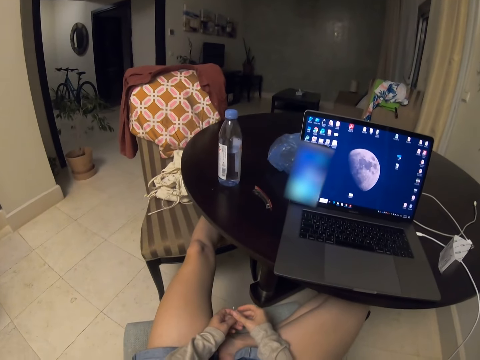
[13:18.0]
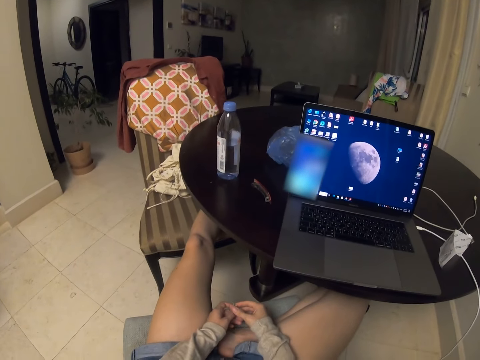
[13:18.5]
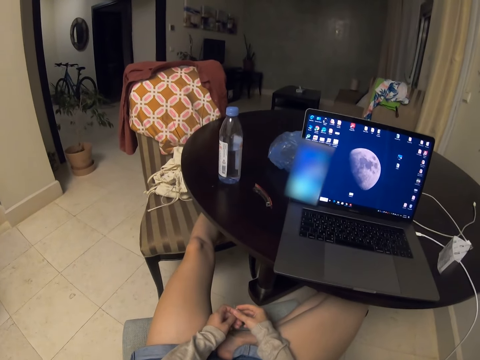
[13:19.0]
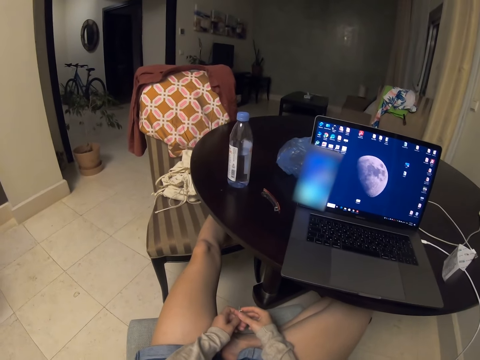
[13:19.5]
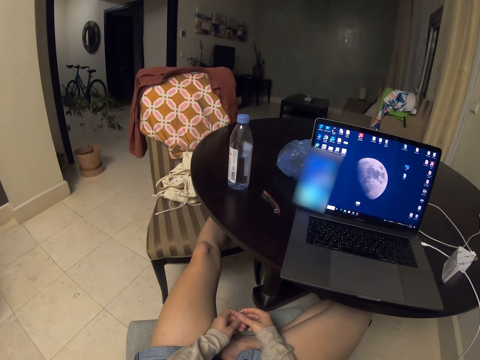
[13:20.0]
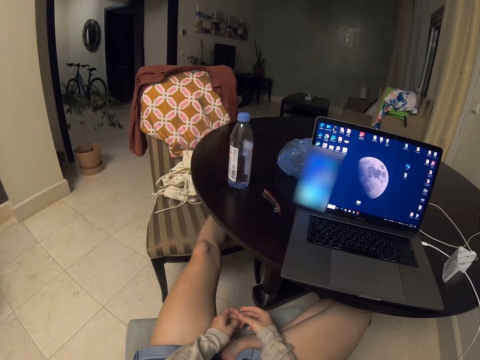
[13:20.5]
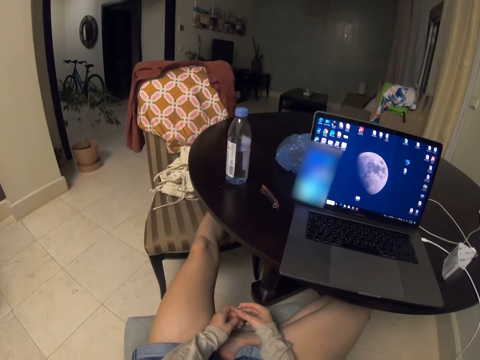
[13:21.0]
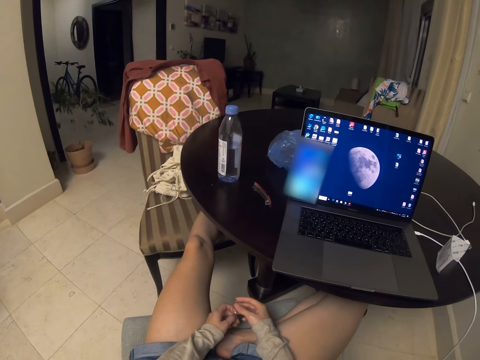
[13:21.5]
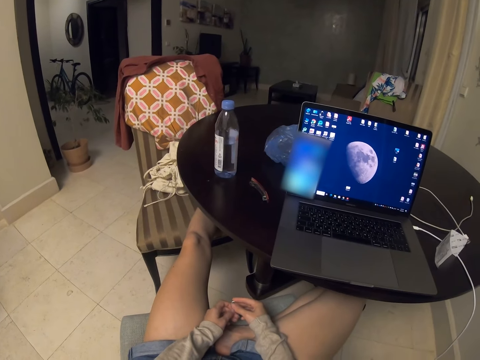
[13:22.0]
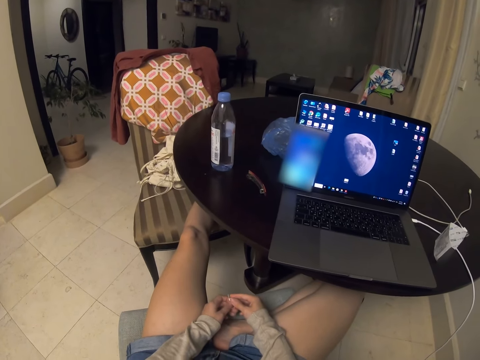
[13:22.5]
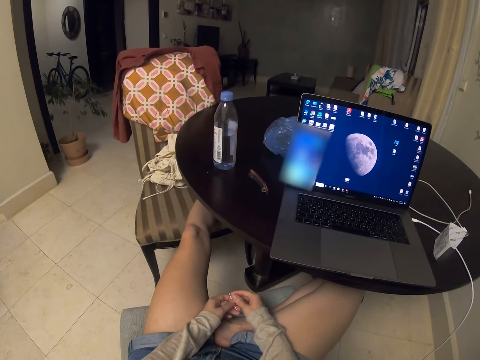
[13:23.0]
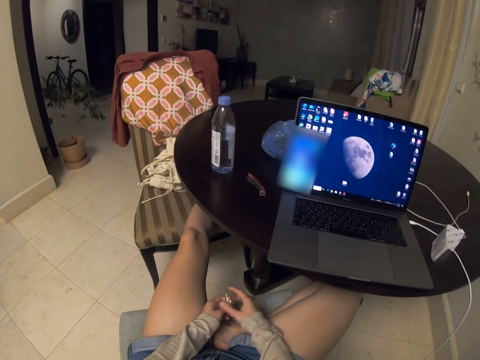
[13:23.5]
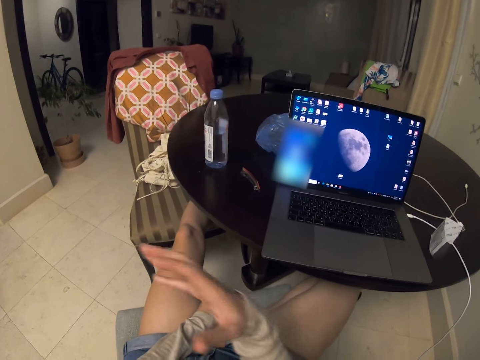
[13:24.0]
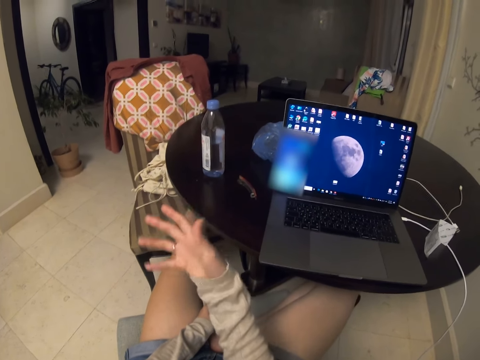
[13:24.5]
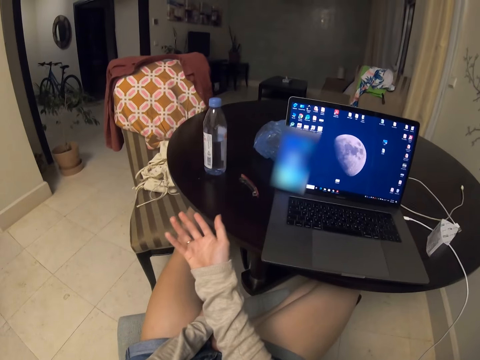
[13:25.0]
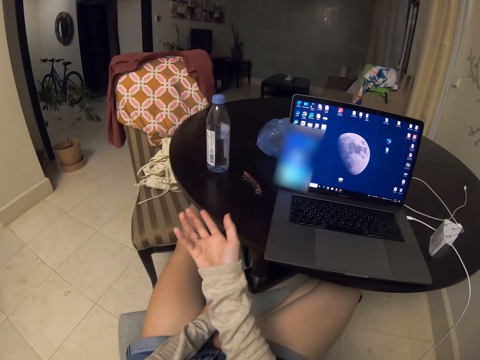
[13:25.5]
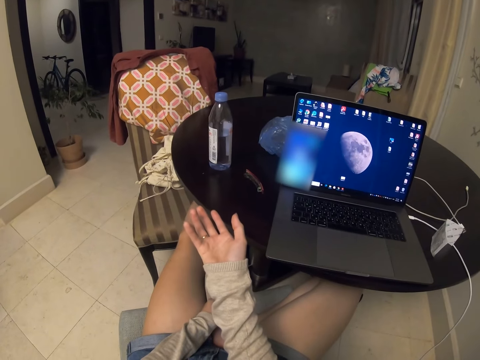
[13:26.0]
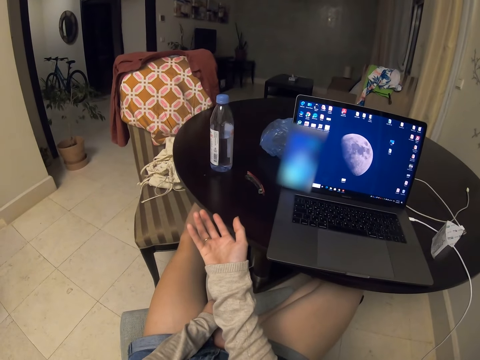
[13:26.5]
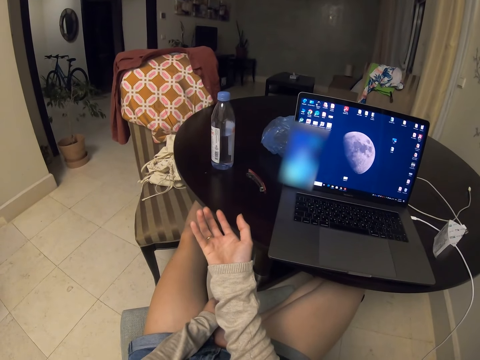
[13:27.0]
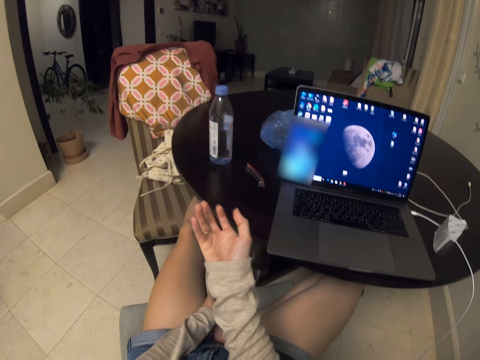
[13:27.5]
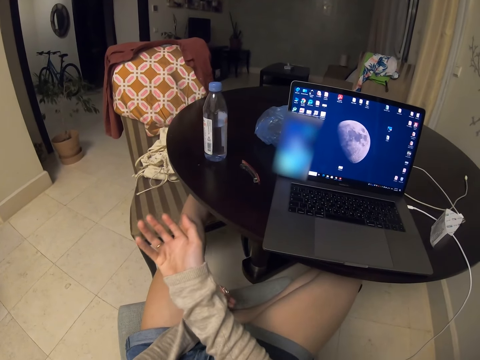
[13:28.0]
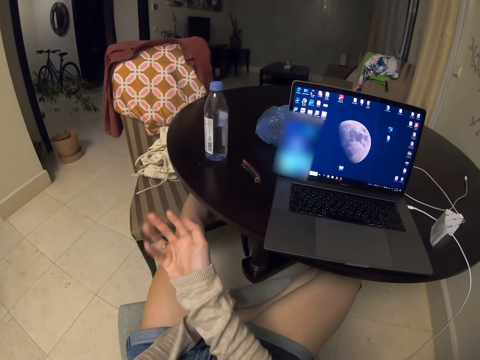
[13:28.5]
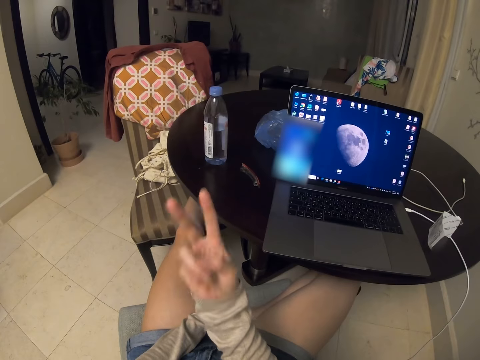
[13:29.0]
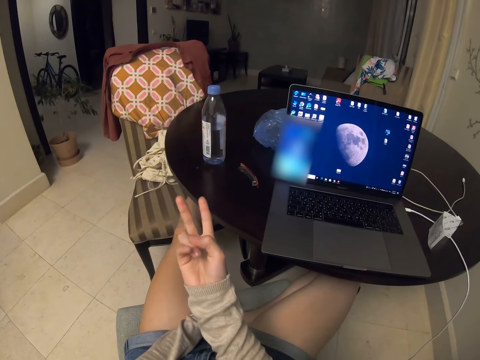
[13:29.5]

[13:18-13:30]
The camera wearer puts the hand on the lap. They look at the laptop. They hold something. They move the hand. They use hand gestures.

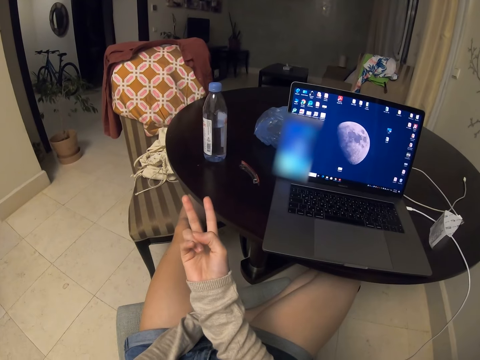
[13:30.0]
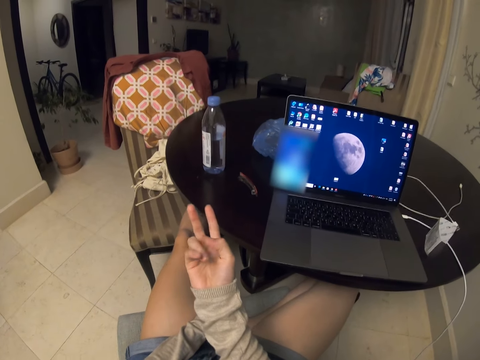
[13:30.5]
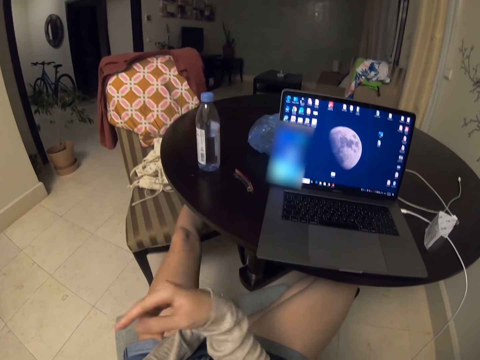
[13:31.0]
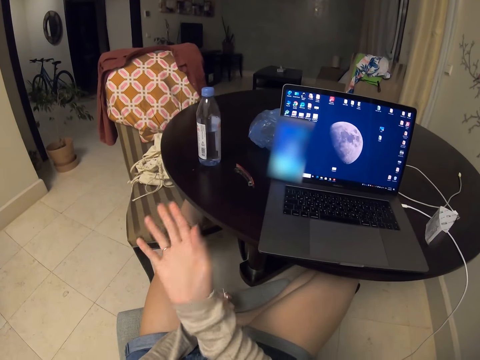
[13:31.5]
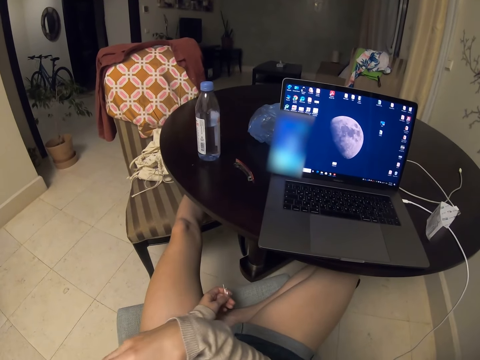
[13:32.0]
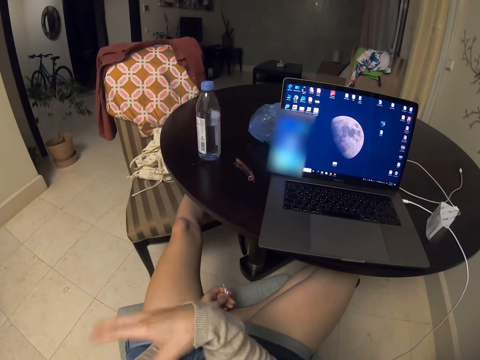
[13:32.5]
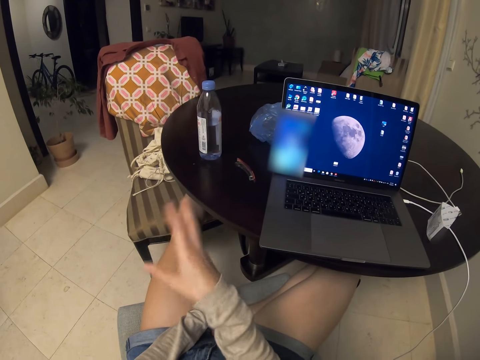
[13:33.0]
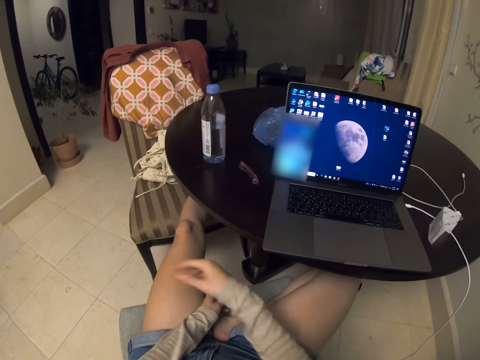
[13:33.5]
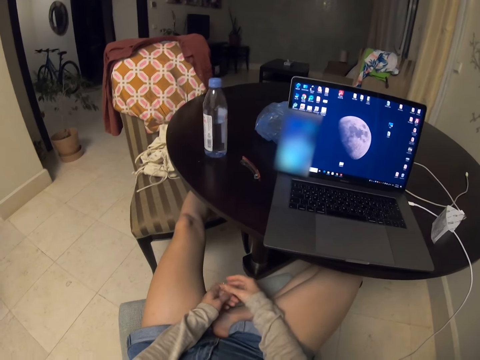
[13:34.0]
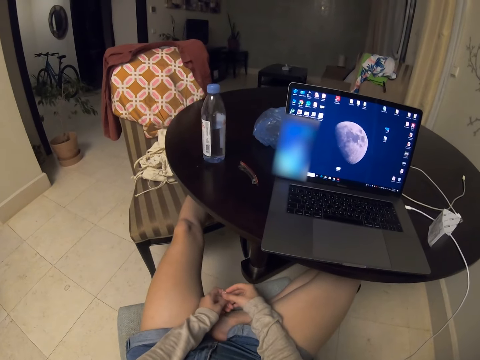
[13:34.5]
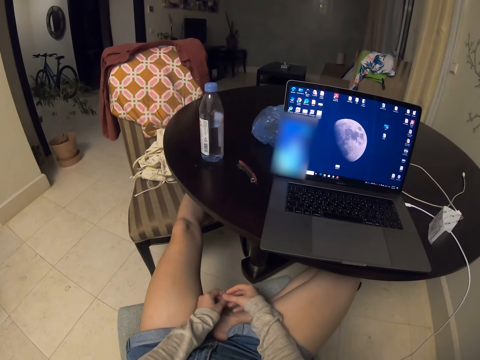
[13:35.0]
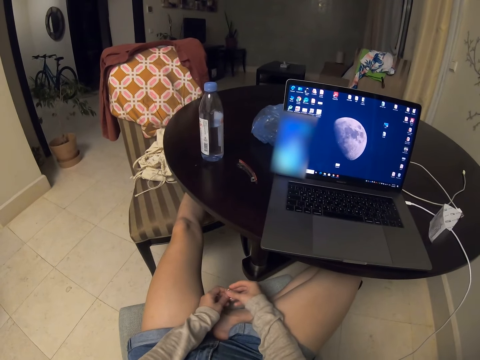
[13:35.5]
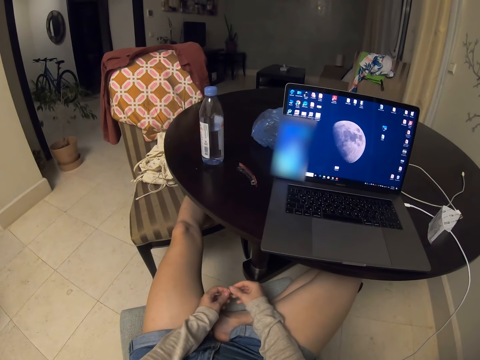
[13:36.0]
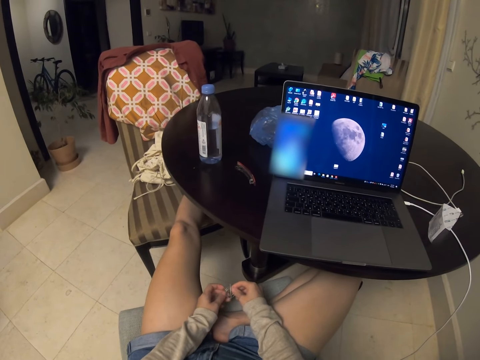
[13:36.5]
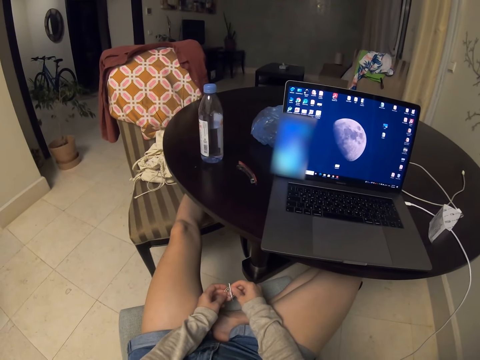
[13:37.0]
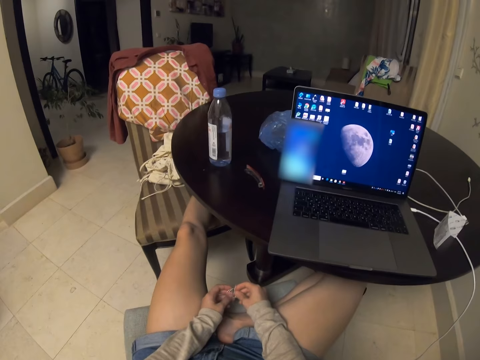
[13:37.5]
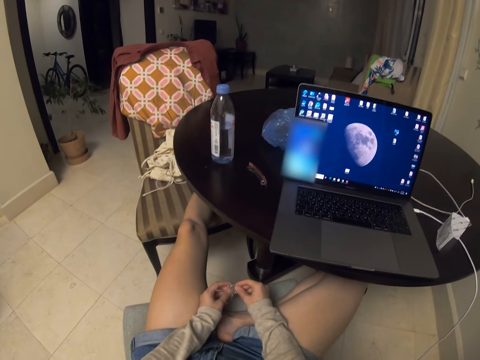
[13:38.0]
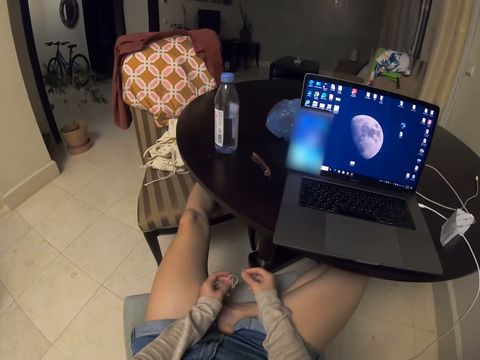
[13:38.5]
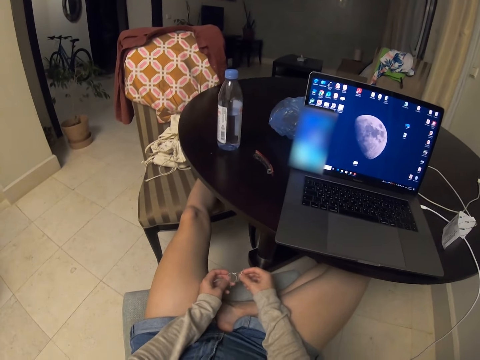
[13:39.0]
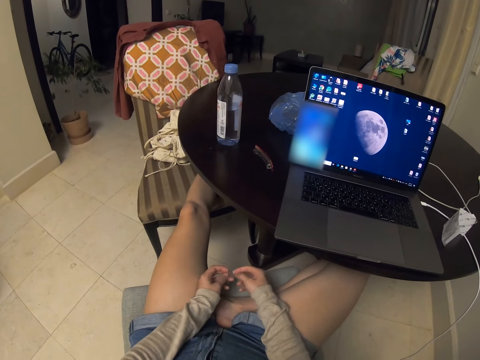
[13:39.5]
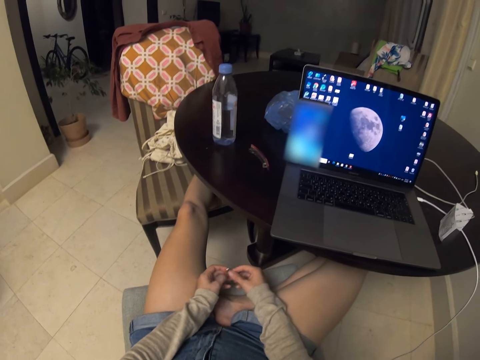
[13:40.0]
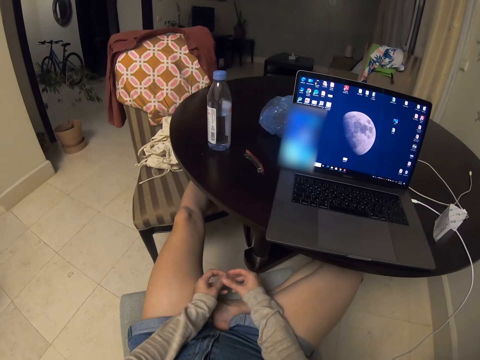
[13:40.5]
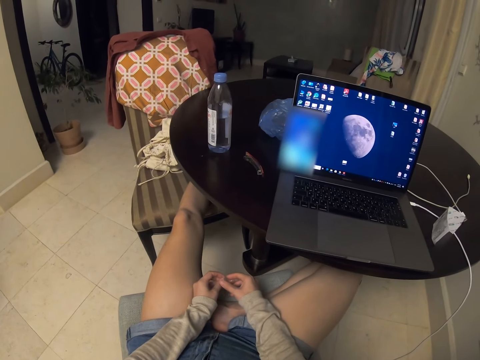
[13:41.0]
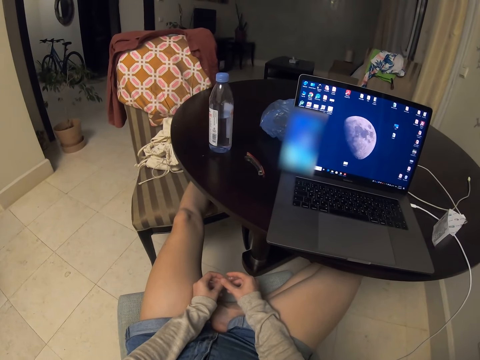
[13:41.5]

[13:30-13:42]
The camera wearer puts the hand on the lap. They hold something. They look at the phone.

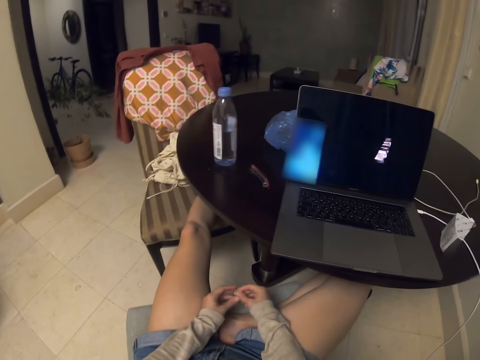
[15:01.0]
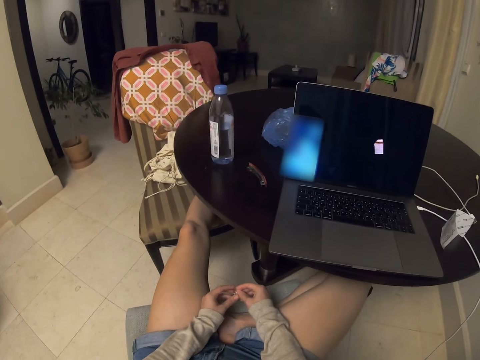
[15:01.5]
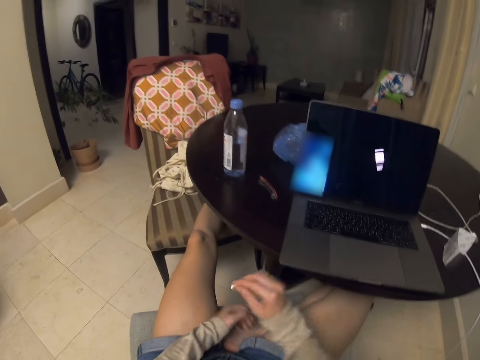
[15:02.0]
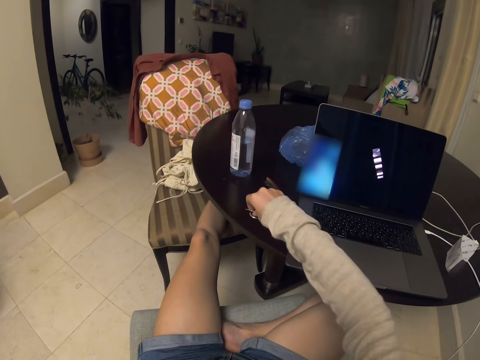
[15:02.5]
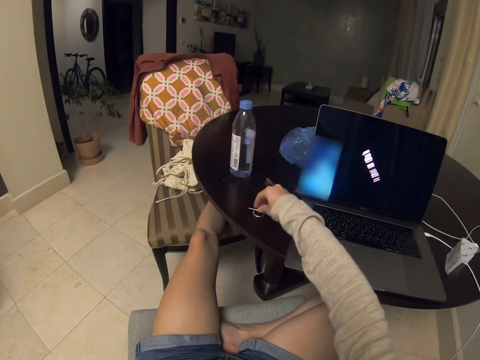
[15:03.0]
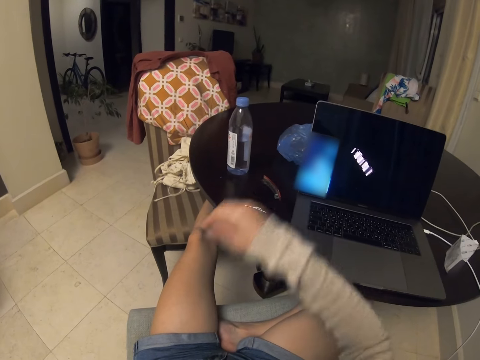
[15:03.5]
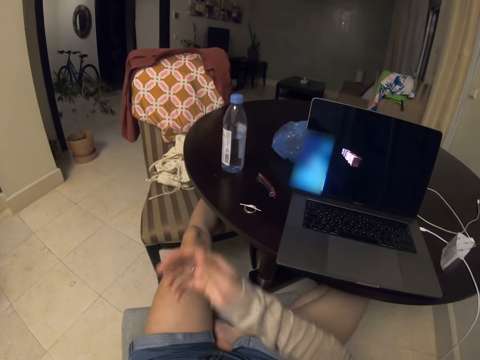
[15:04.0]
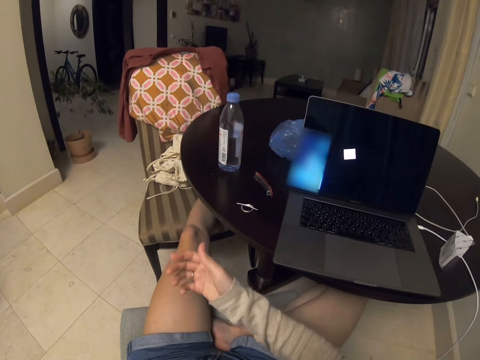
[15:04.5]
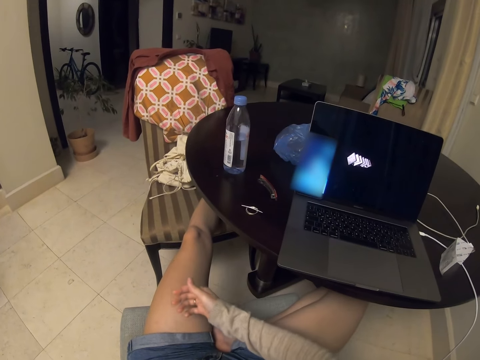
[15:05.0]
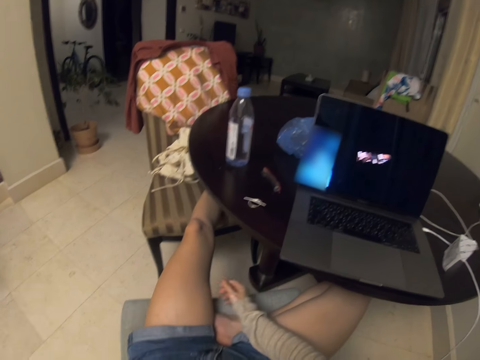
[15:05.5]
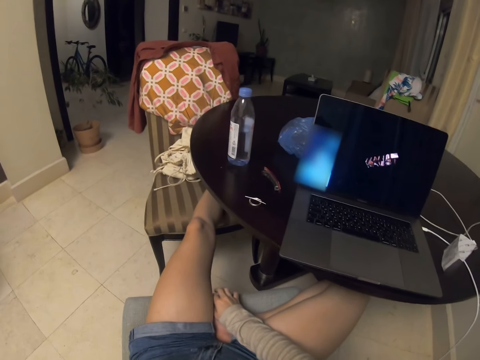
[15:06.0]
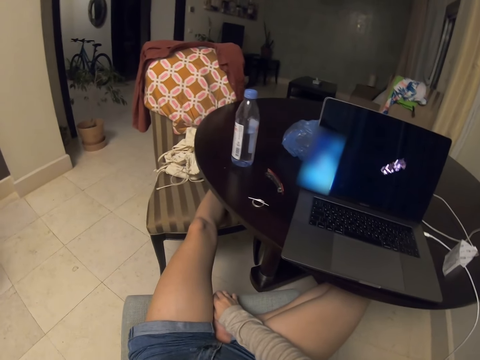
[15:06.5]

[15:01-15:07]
The camera wearer puts something on the table. They drop something. They look at the hand and put the hand on the lap.
